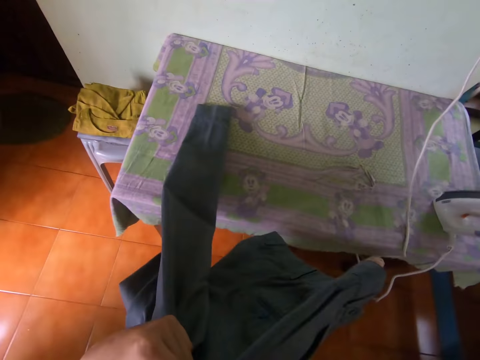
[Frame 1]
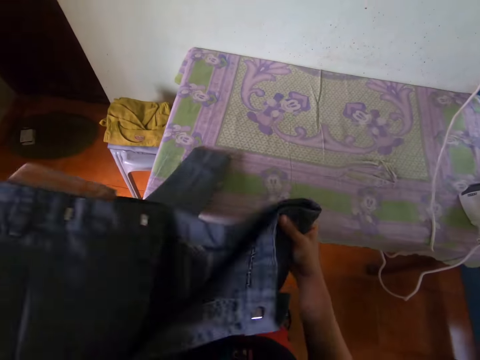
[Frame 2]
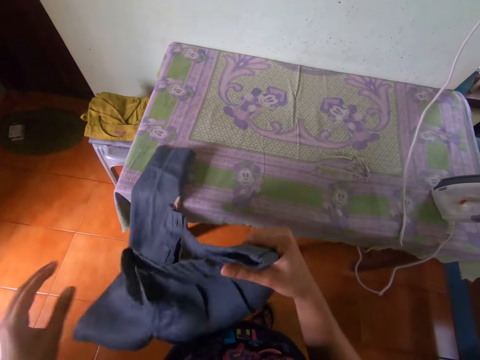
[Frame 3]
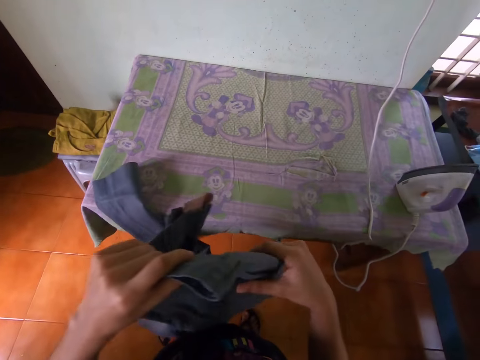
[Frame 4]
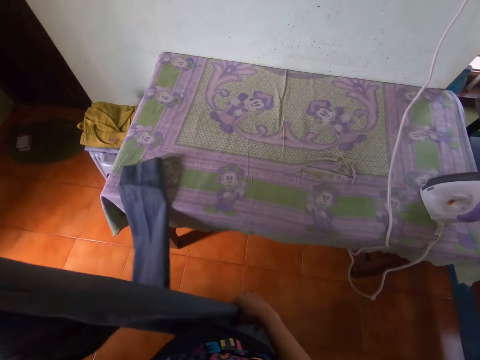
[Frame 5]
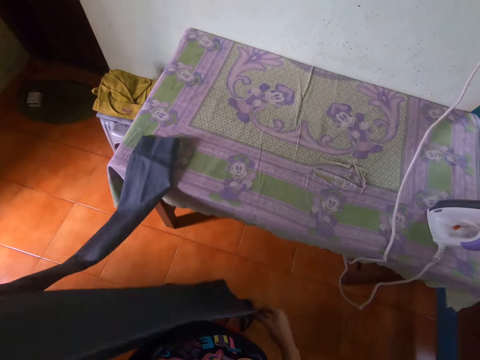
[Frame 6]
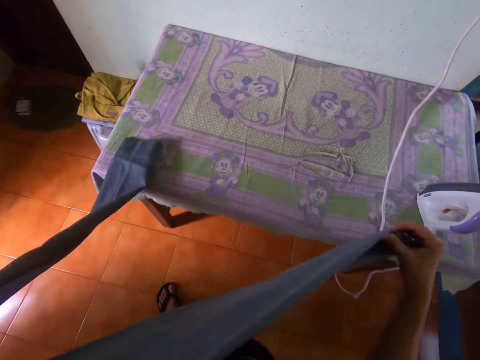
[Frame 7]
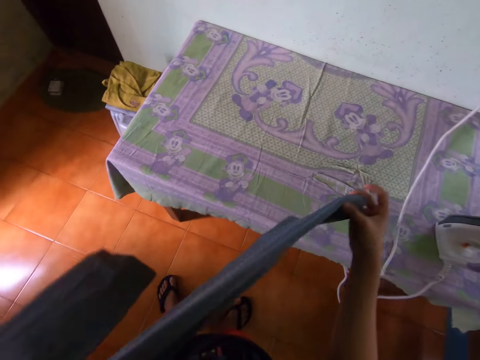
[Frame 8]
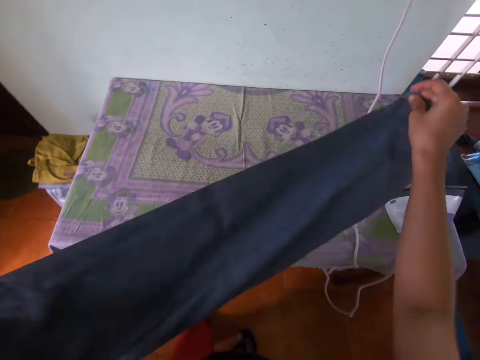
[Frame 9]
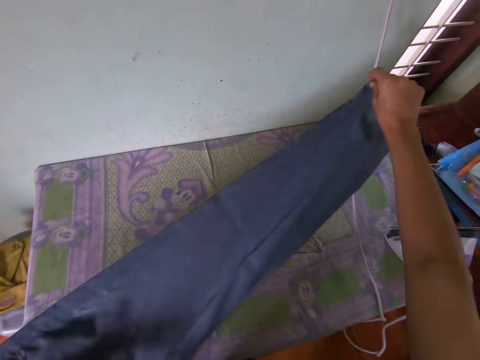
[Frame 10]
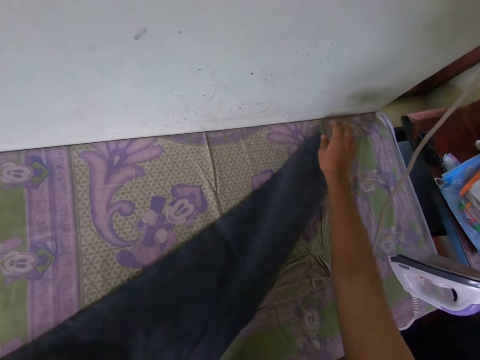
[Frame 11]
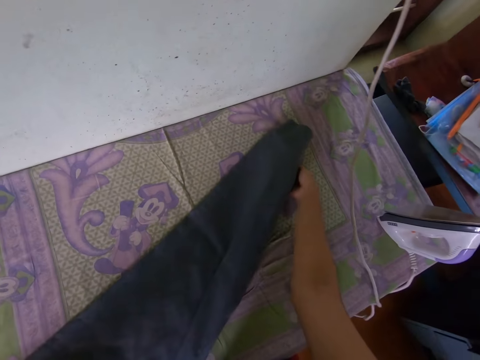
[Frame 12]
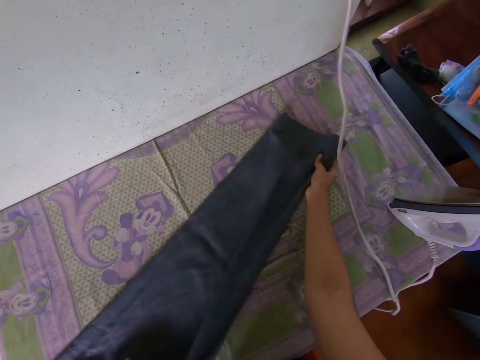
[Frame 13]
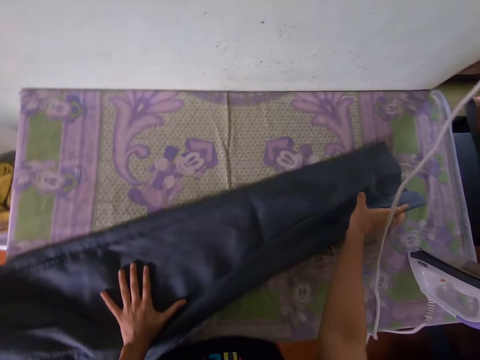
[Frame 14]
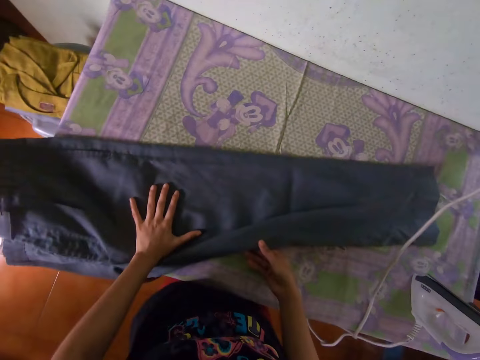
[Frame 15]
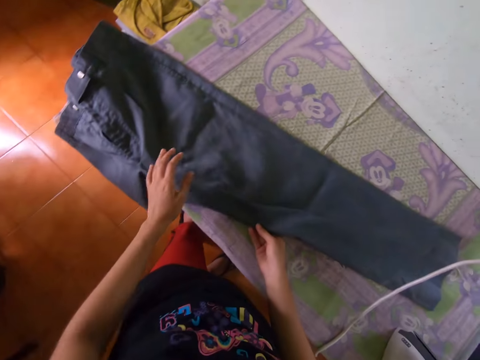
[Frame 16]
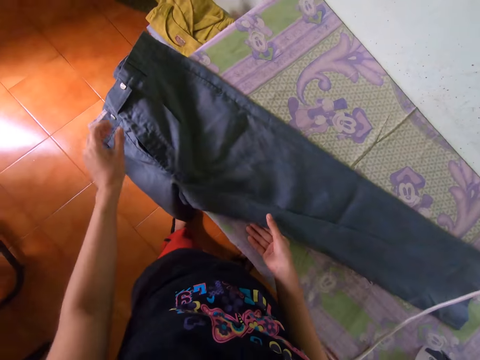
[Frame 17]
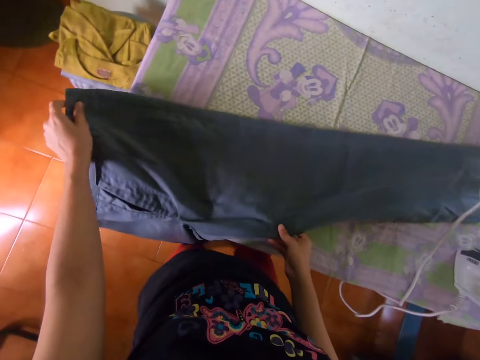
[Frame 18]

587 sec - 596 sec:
A man talks to the camera wearer. The camera wearer straightens the trouser. They adjust the trouser. They place the trouser on the table. They straighten the trouser. They move their hand up. They hold the trouser.

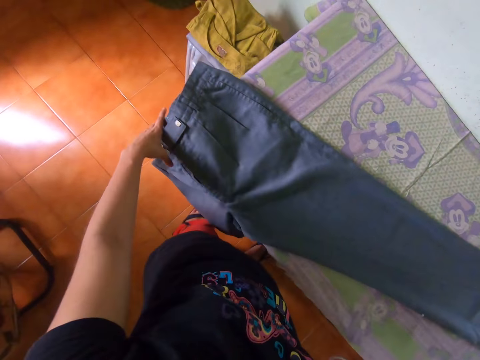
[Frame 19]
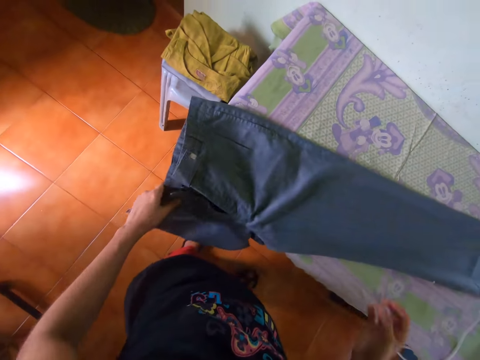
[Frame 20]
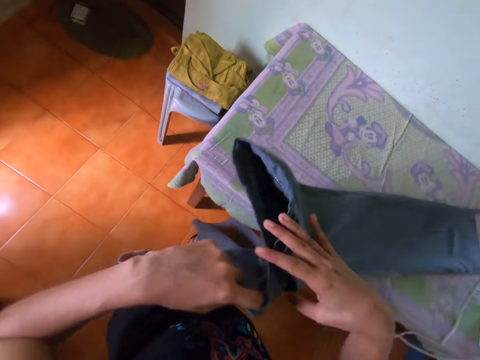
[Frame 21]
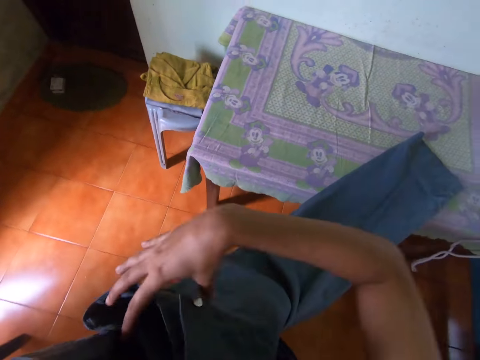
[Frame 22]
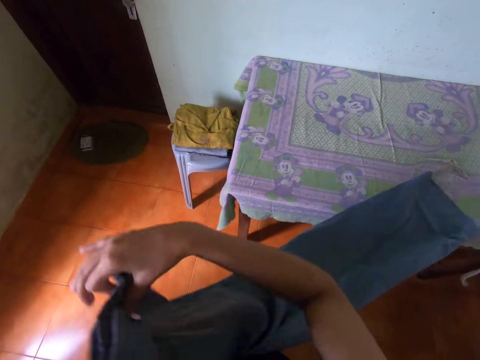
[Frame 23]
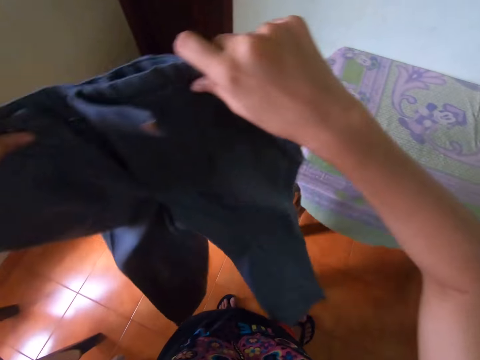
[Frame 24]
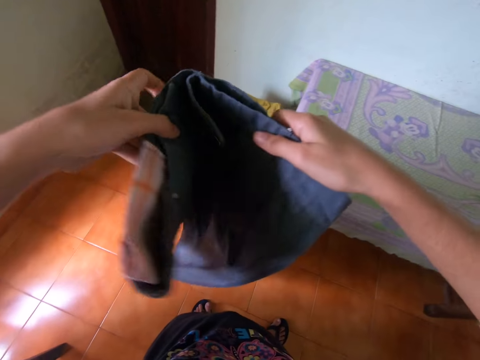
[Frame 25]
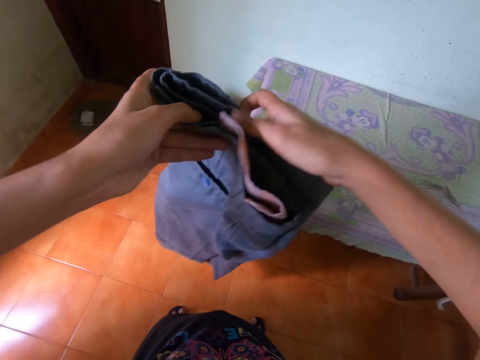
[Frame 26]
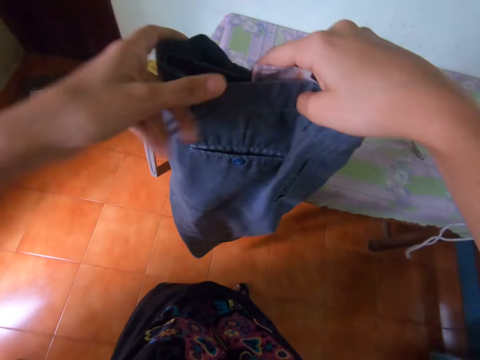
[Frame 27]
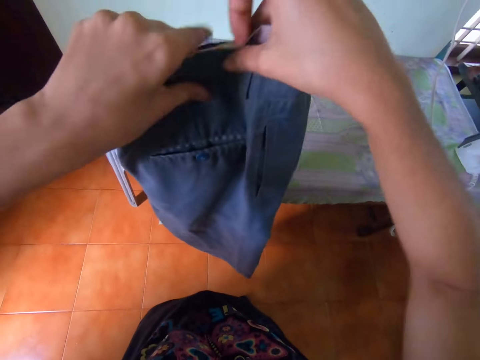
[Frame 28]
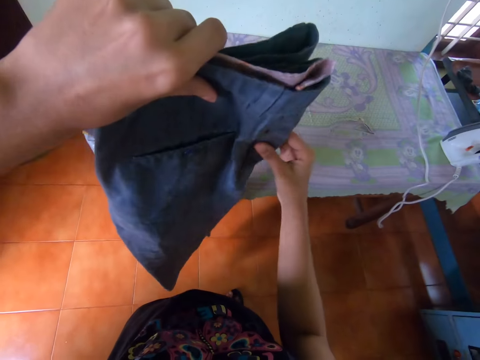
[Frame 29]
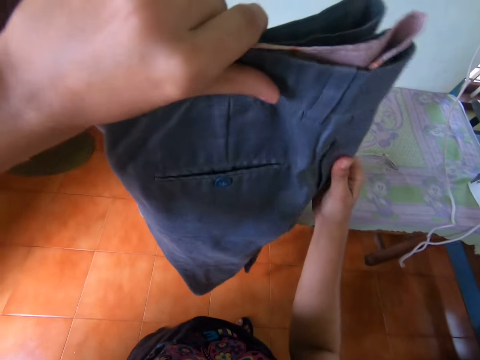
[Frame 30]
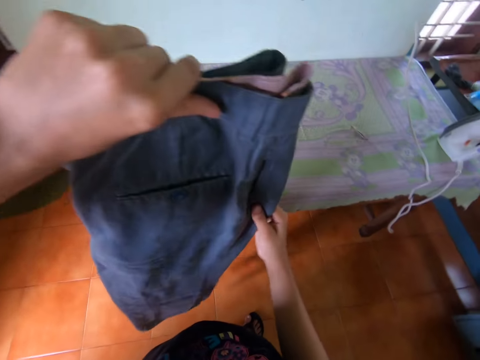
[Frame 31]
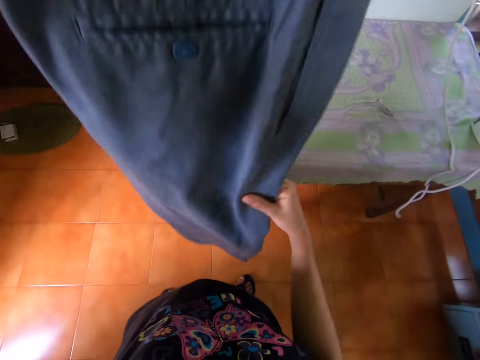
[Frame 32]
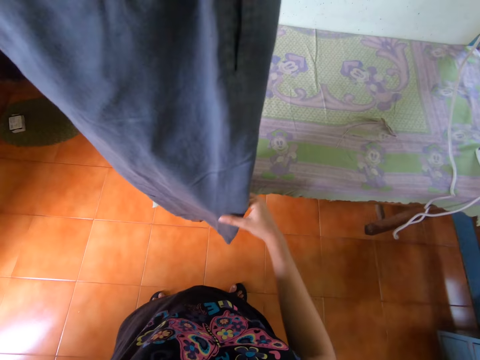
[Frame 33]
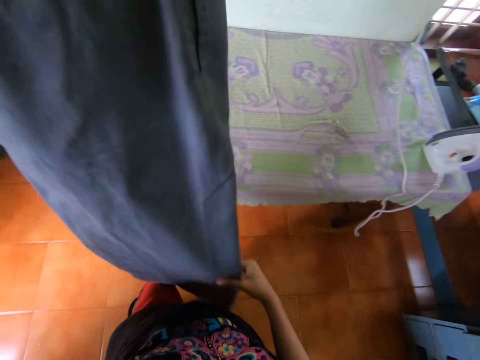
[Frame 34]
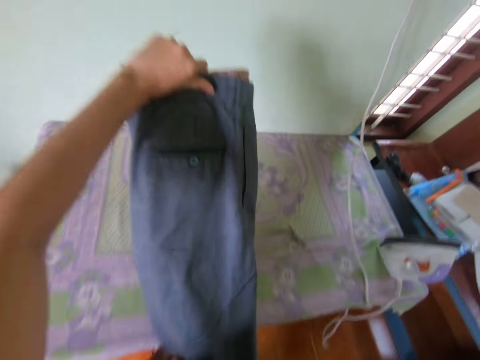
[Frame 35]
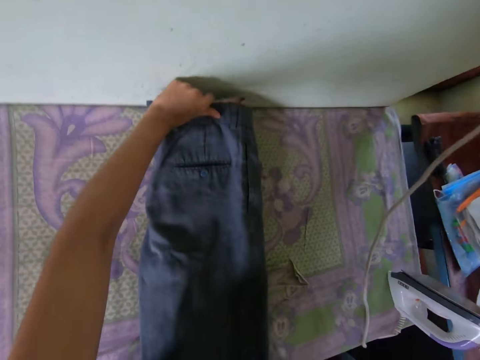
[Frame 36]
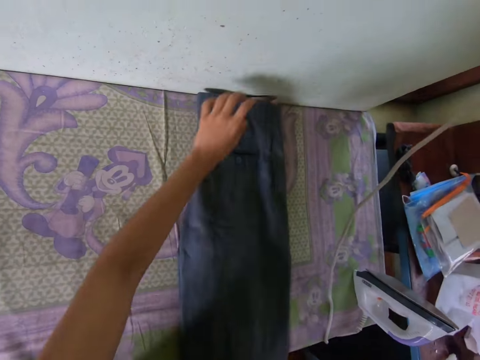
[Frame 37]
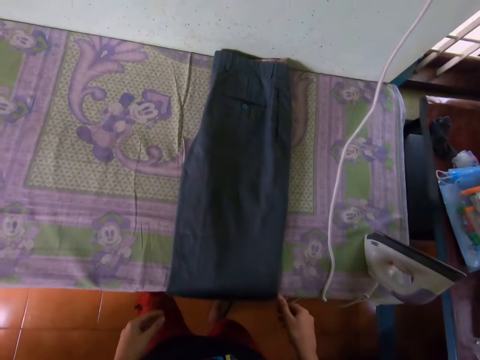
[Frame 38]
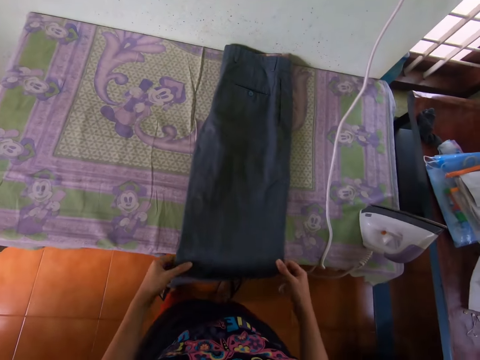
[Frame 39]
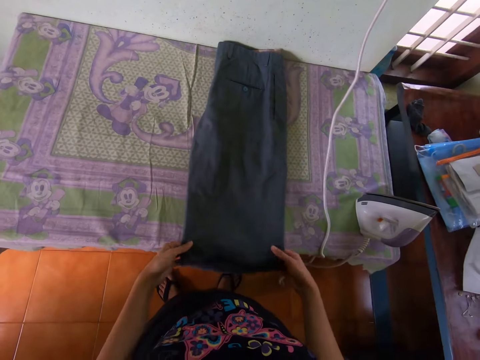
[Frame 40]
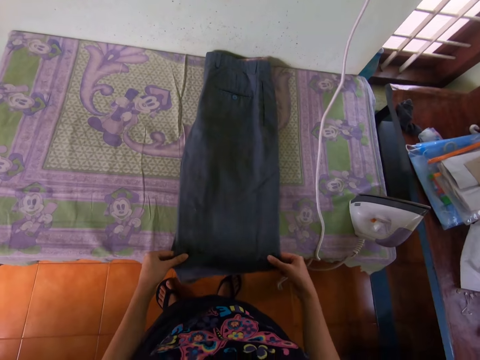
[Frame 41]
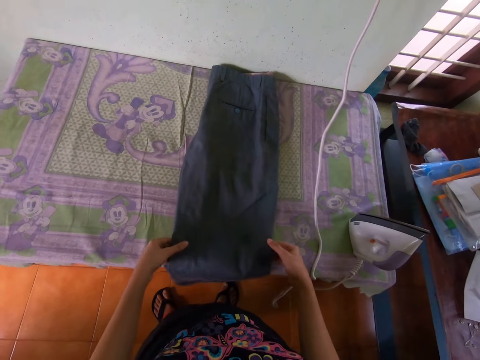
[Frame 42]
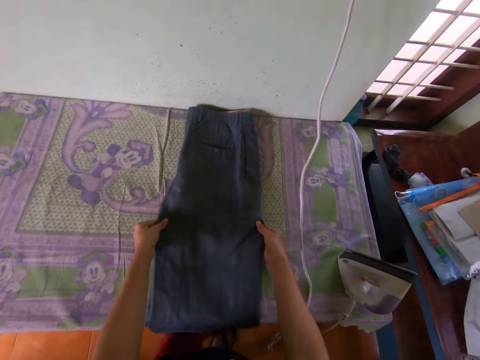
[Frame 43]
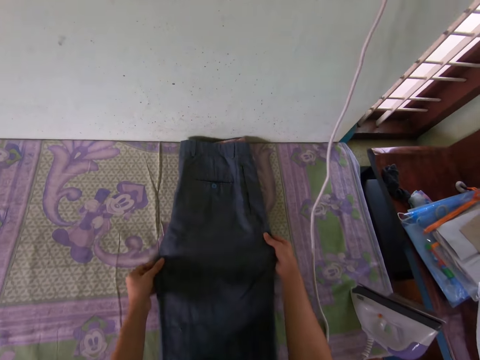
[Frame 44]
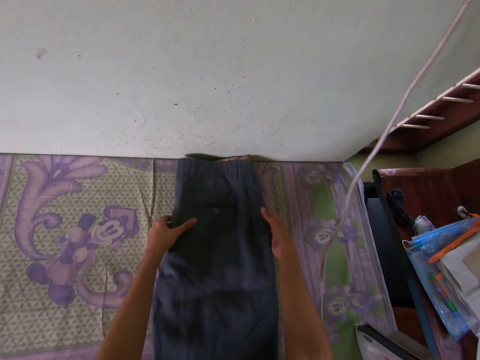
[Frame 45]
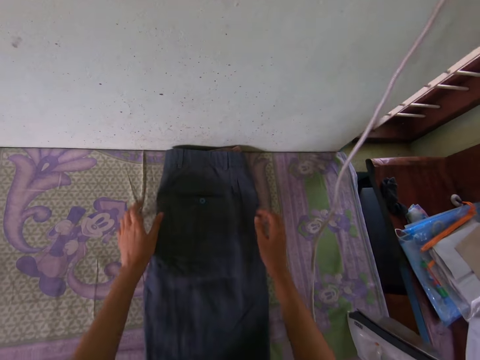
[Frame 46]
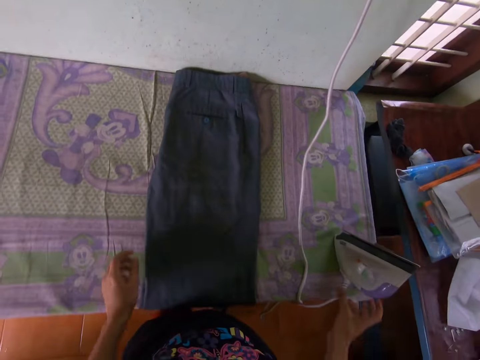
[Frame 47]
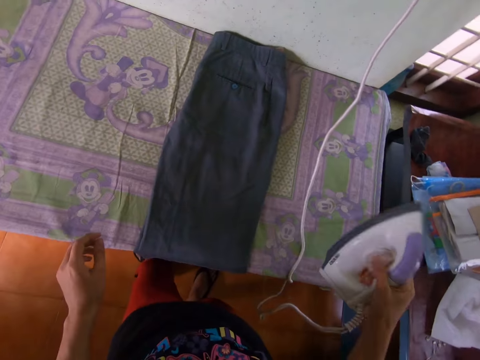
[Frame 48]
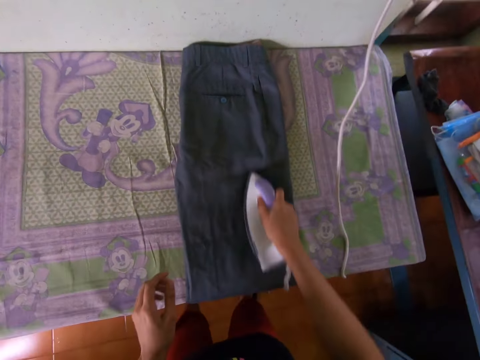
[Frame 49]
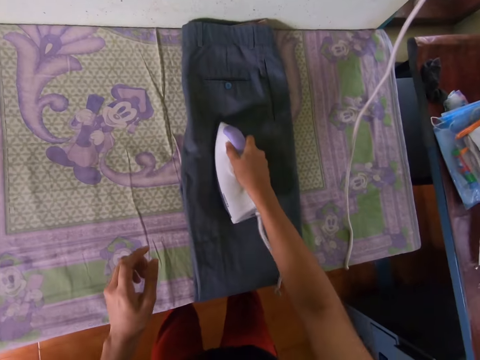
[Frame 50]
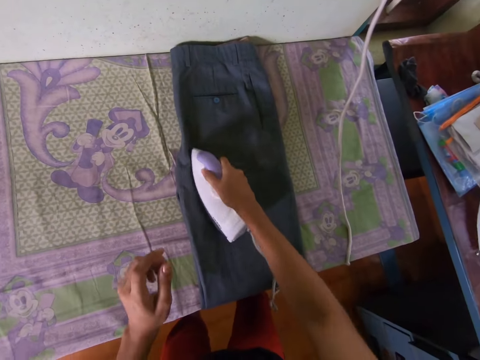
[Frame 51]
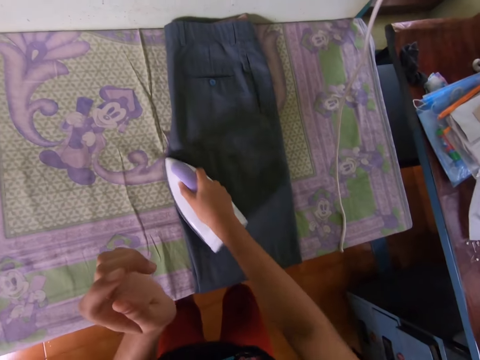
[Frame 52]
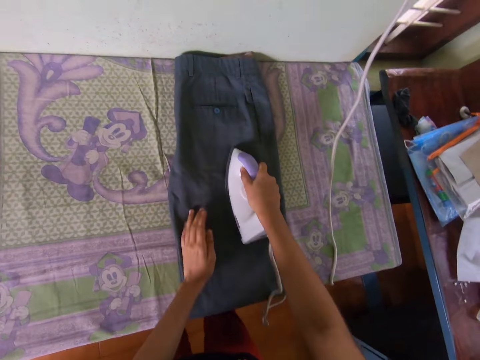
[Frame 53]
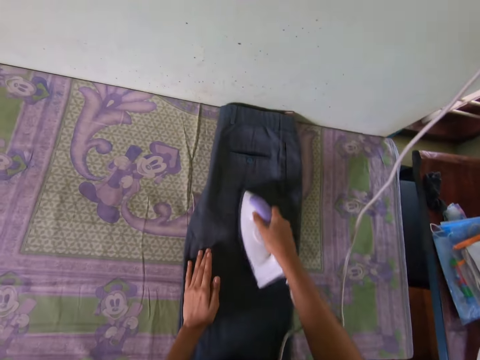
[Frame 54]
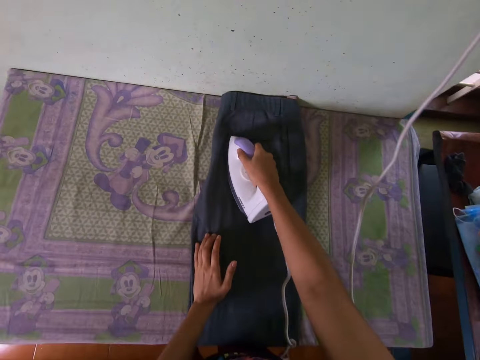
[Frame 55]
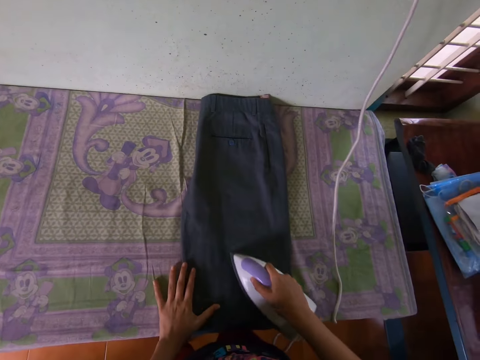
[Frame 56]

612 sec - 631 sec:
The camera wearer holds the trouser. They move their hand down. They lift the trouser up. They hold the trouser. They lift the trouser up. They fold the trouser. They place the trouser on the iron table. They move their hand up. They hold the trouser. They straighten the trouser. They move their hands up. They hold the iron box. They lift up the iron box. They iron the trouser with the iron box. They place the iron box on the trouser. They place their hand on the trouser.
